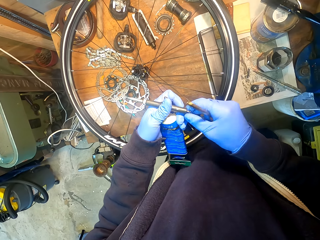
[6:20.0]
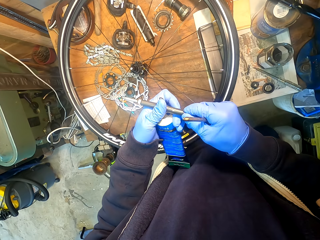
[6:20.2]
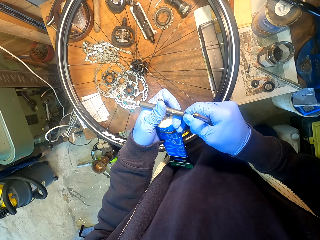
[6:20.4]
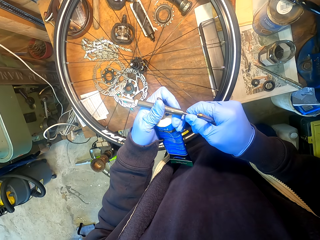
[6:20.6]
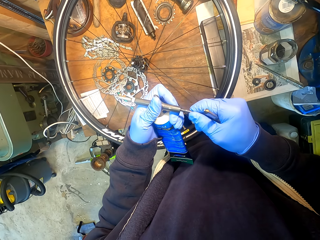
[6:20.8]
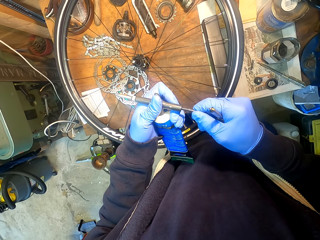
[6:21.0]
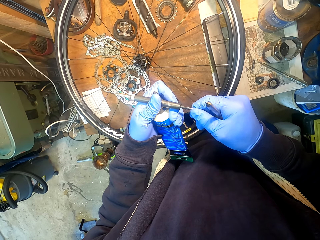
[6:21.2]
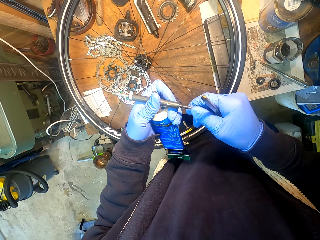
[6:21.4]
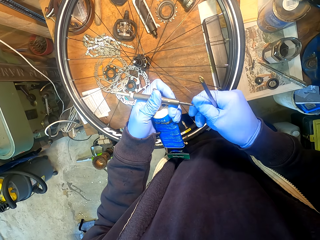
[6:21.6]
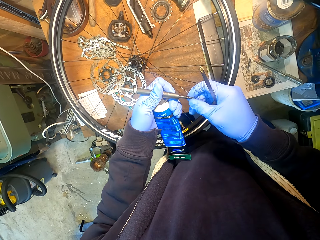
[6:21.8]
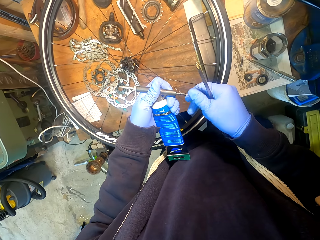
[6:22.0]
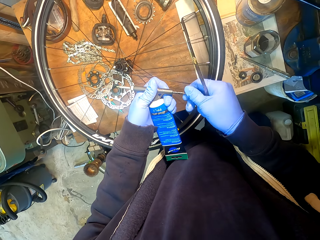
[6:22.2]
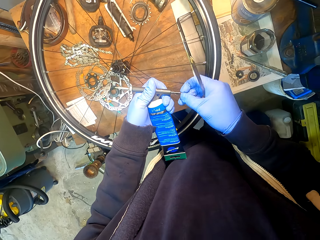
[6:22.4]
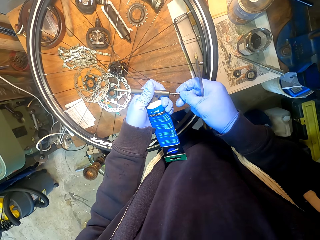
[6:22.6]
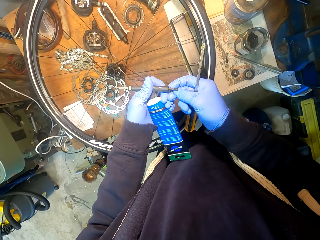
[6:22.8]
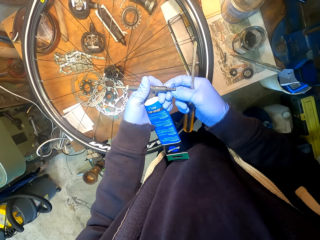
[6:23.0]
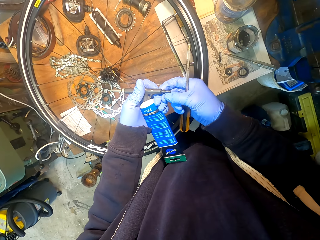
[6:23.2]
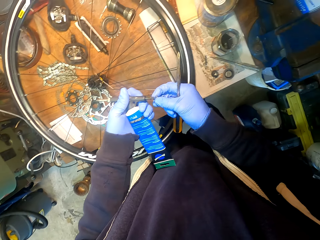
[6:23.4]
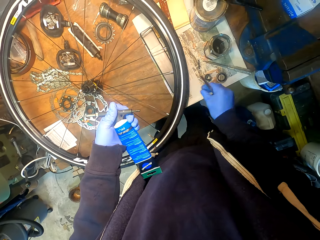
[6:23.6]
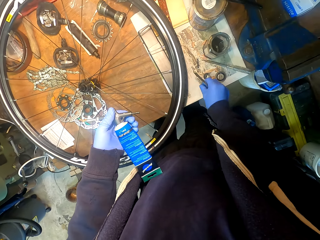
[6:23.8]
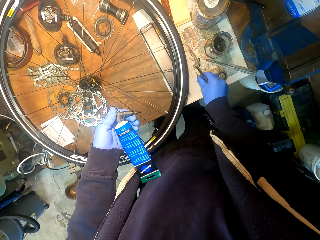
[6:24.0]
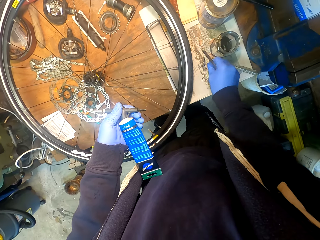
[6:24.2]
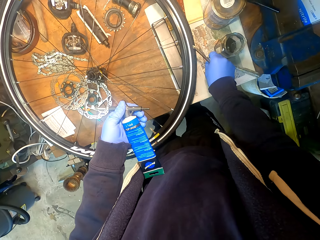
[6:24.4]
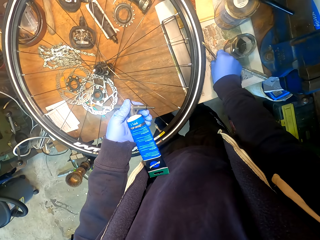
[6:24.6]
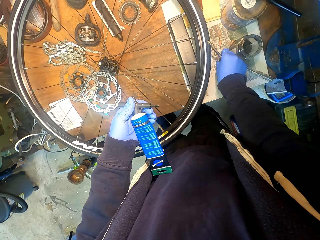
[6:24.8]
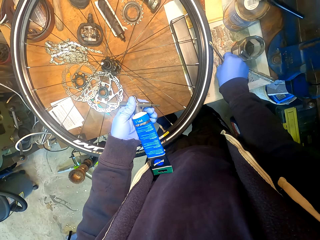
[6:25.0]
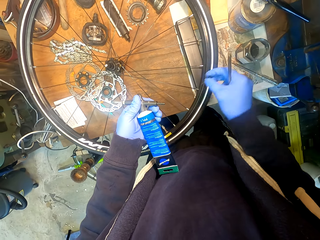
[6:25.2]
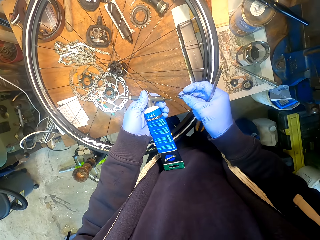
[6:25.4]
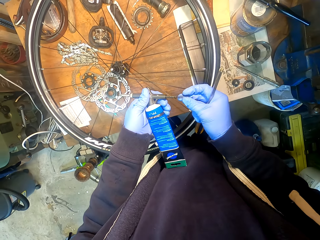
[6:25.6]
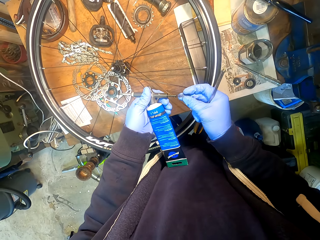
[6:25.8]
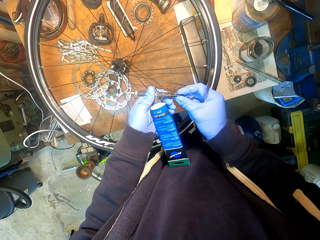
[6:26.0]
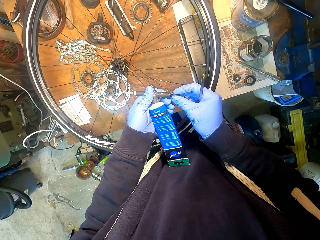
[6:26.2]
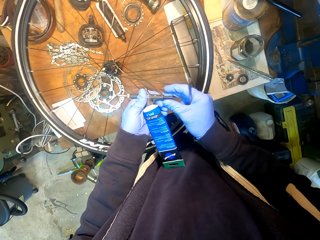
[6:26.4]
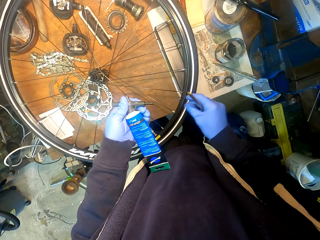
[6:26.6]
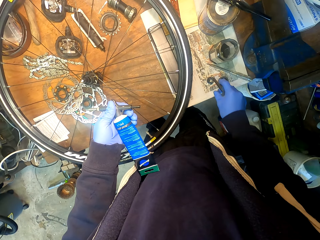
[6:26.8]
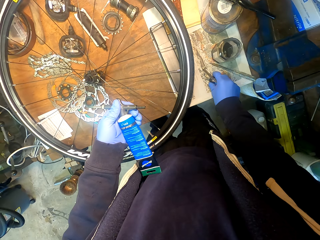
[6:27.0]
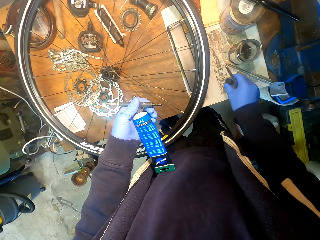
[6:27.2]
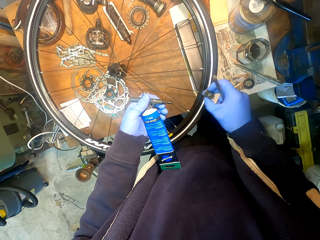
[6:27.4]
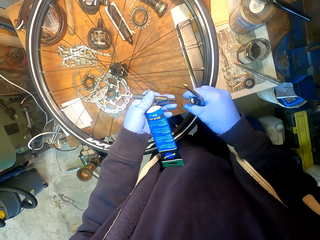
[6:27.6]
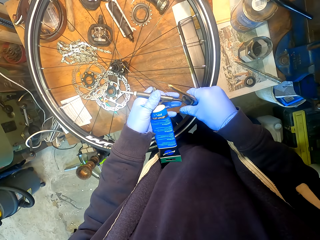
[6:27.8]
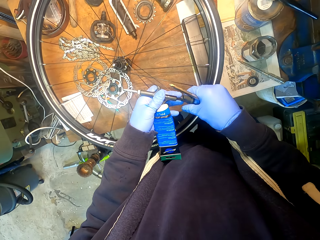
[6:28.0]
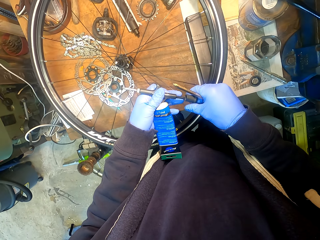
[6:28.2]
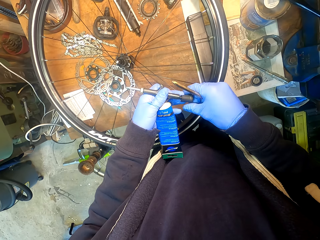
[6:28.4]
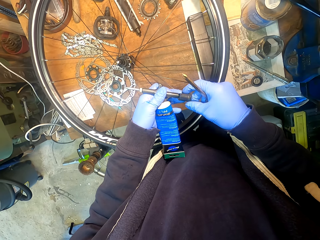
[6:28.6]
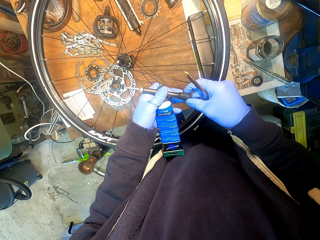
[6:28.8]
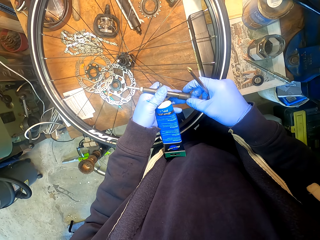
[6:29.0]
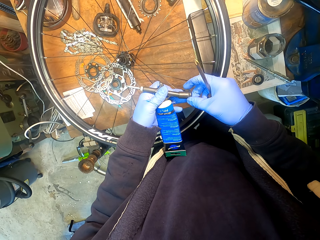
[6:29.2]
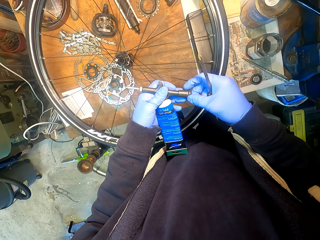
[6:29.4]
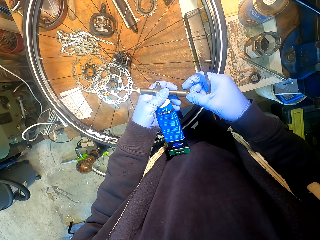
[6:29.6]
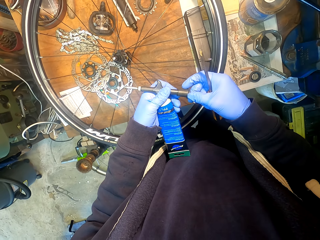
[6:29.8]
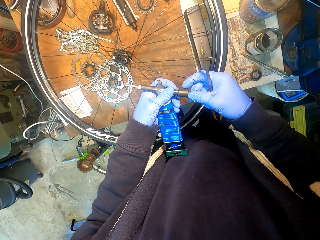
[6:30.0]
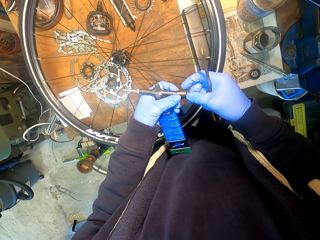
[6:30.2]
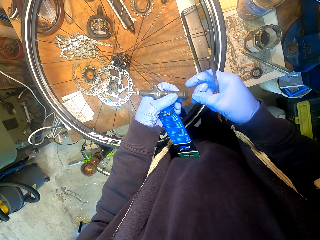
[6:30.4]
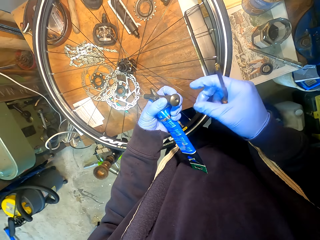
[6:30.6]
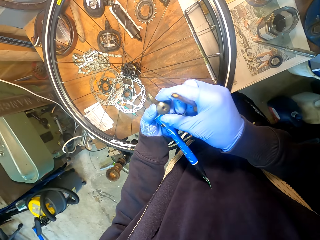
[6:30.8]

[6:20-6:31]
The camera wearer removes a nut from a glue bottle. They put down the nut on the table. They pick up a spring from the table. They insert the spring in the glue bottle. They pick up a lid from the table. They insert the lid in the glue bottle.

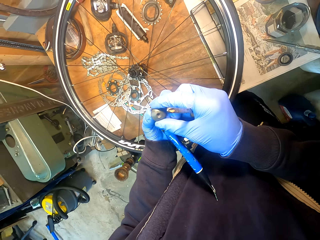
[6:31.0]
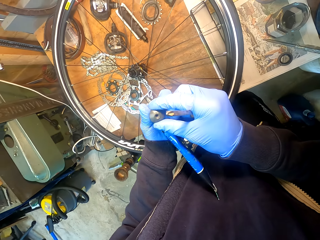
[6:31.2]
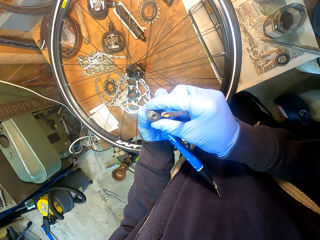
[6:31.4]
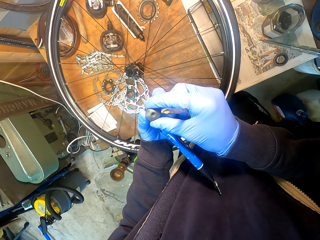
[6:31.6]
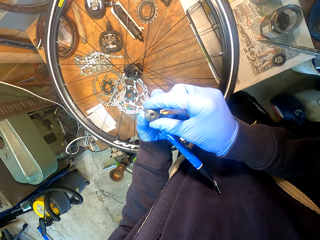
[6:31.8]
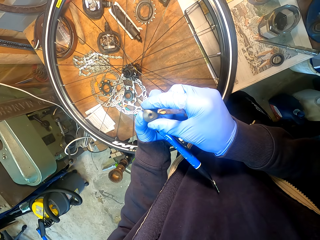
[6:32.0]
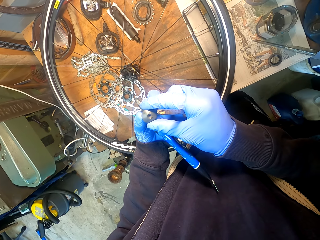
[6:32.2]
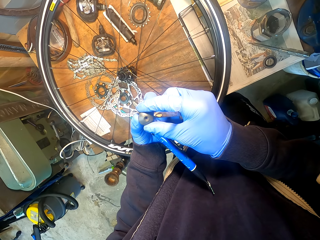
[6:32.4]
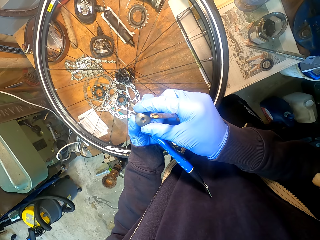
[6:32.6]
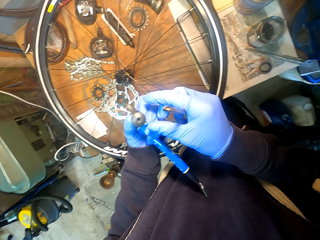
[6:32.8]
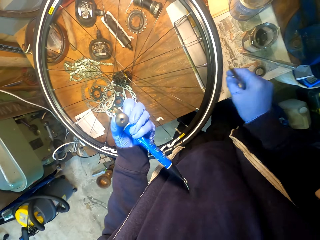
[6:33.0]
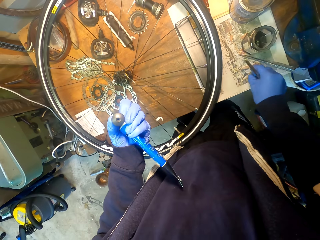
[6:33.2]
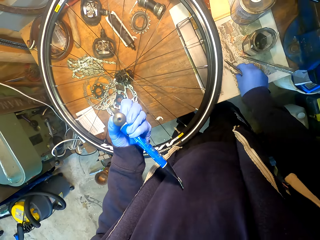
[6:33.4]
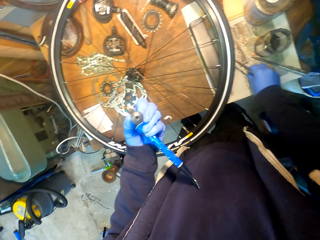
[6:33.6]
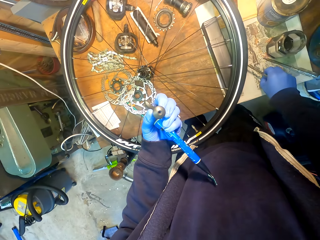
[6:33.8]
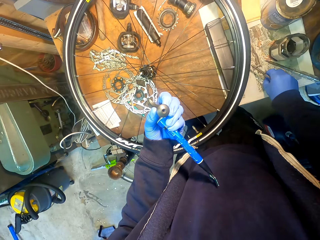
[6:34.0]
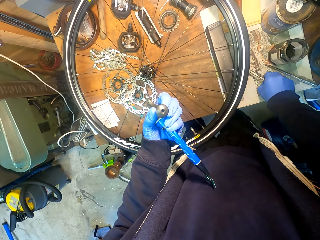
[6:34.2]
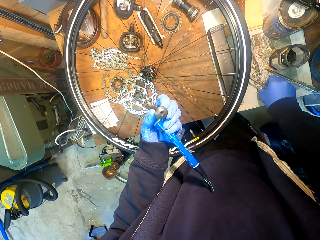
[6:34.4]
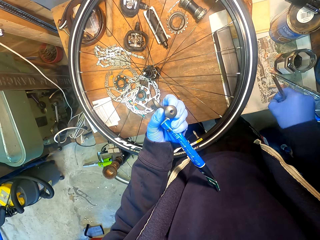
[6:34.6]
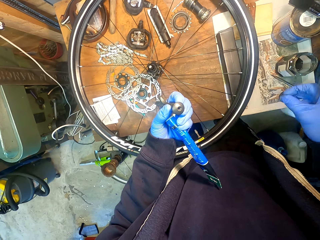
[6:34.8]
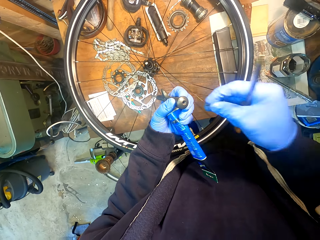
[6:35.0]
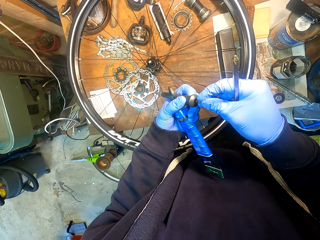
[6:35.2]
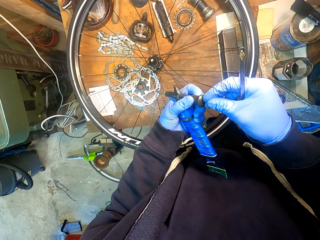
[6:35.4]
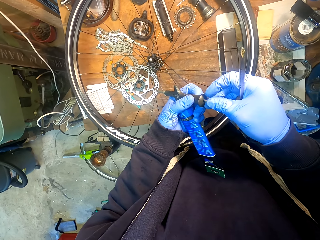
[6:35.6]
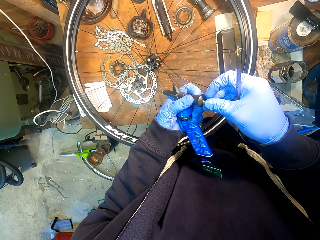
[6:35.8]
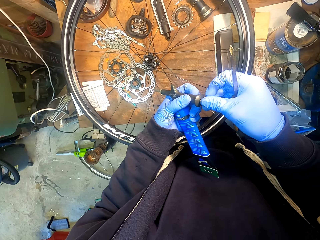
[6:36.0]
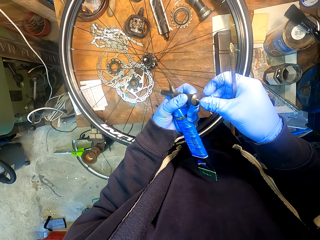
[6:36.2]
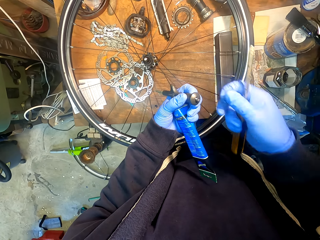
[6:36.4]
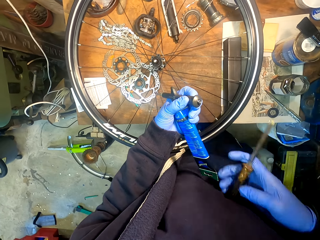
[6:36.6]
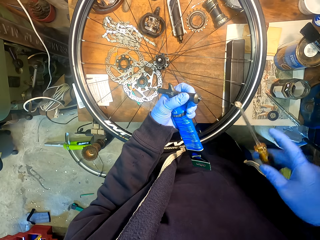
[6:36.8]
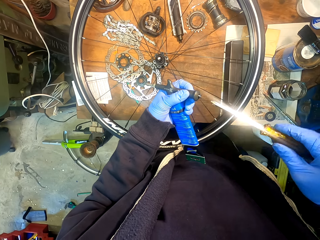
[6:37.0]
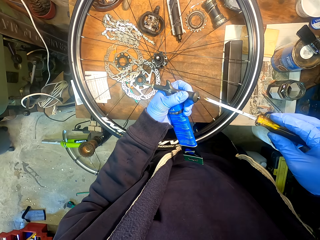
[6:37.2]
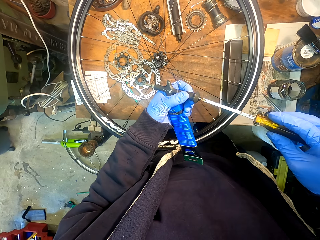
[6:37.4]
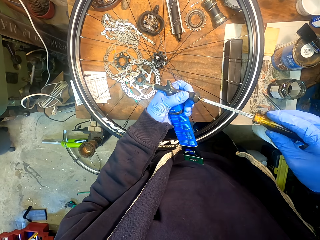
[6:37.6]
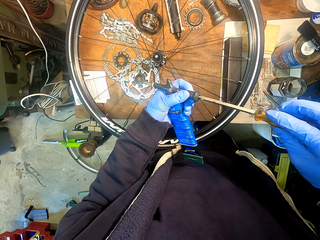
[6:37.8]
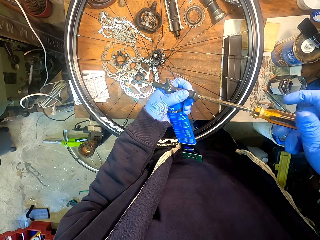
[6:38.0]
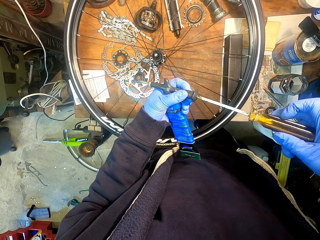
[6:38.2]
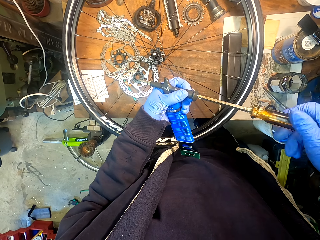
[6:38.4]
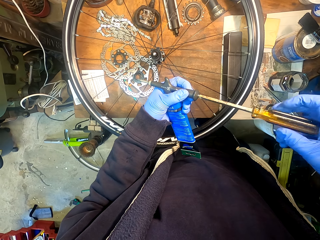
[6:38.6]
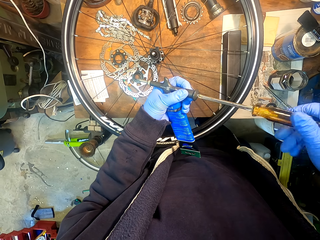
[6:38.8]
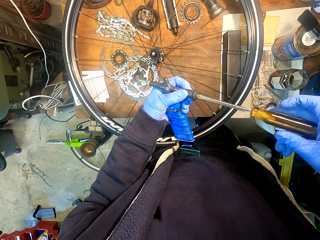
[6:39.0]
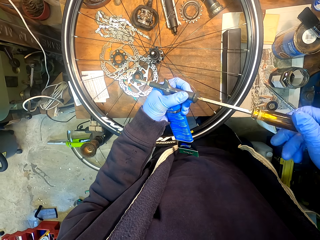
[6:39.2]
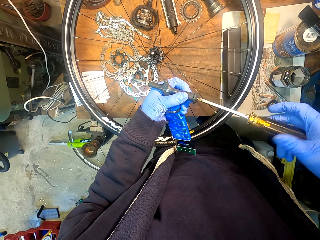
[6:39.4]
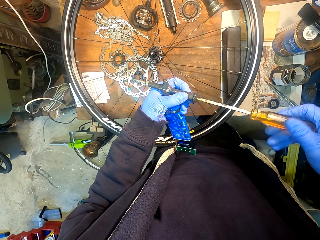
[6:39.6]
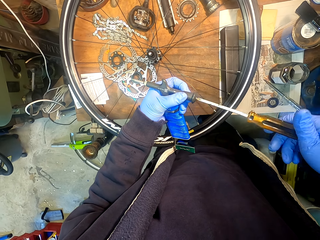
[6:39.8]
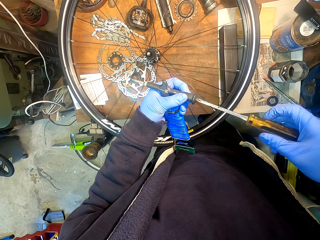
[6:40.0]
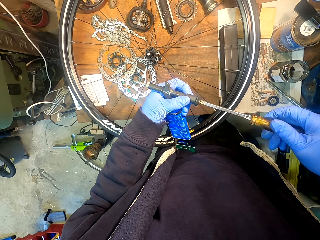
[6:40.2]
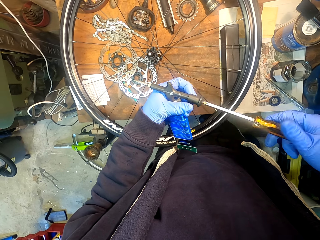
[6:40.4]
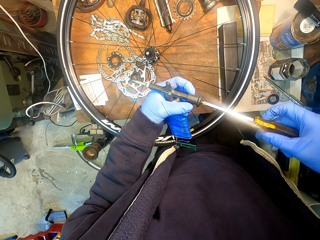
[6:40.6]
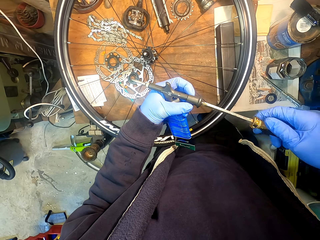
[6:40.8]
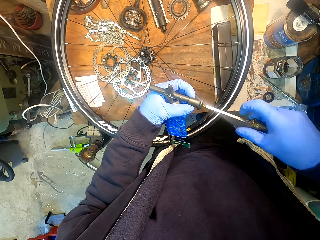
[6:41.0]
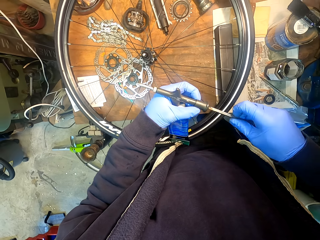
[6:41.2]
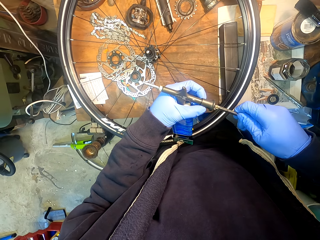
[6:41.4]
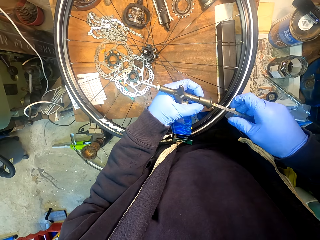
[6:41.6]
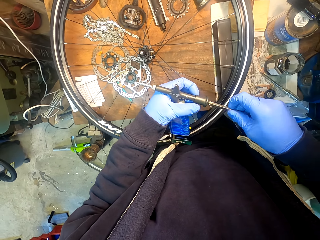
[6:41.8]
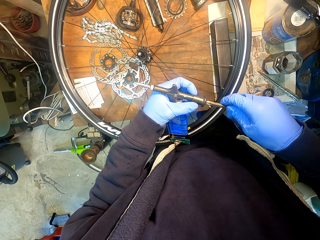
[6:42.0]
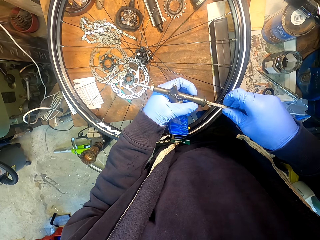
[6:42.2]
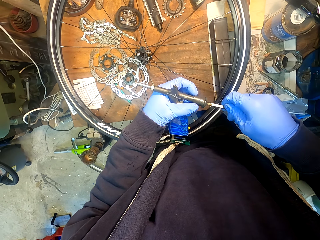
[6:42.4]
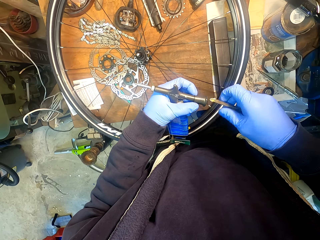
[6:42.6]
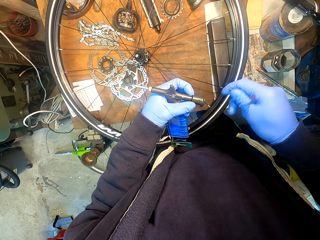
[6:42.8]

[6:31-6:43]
The camera wearer adjusts a lid in a glue bottle. They pick up a nut from the table. They insert the nut in the glue bottle. They tighten the nut with a screwdriver.
